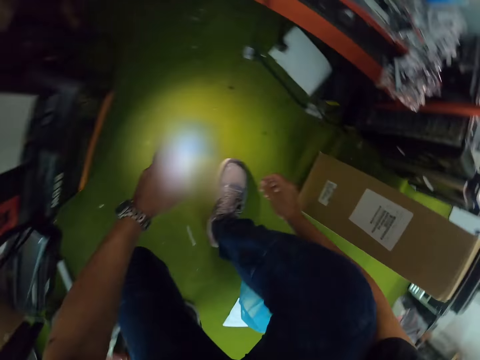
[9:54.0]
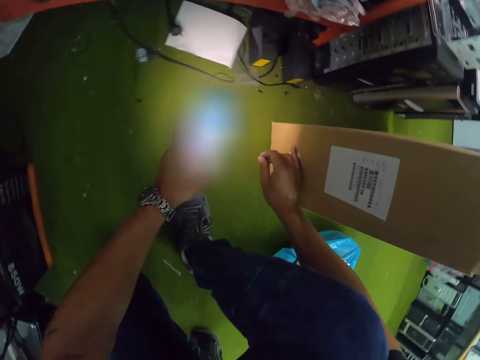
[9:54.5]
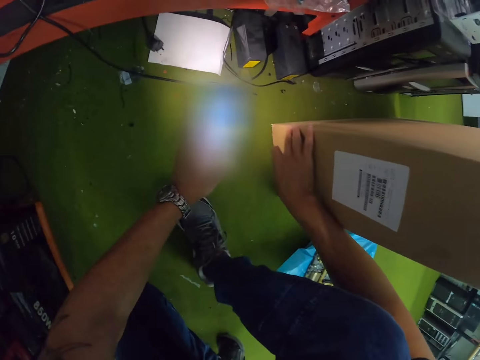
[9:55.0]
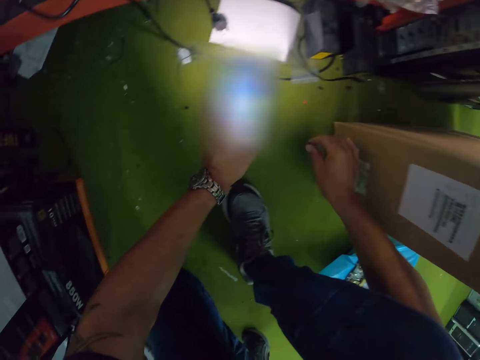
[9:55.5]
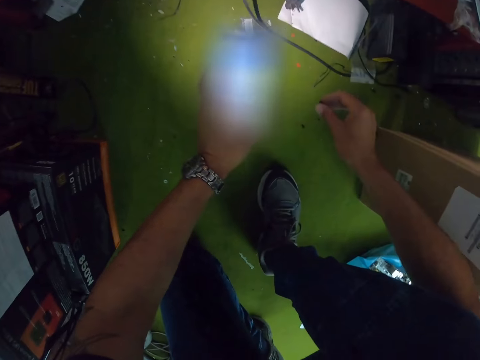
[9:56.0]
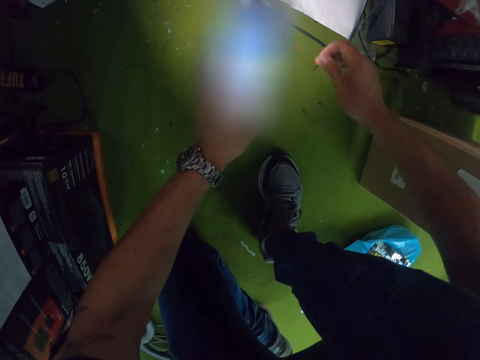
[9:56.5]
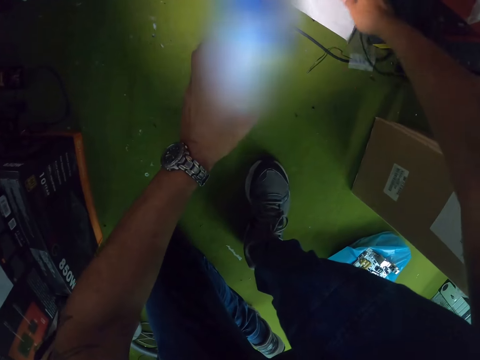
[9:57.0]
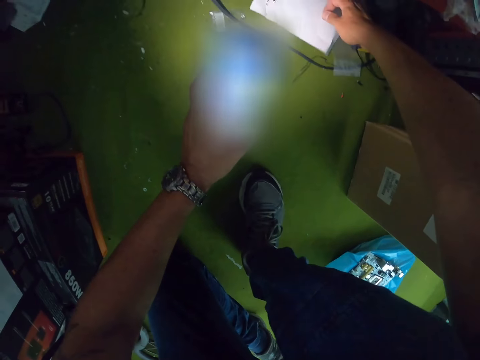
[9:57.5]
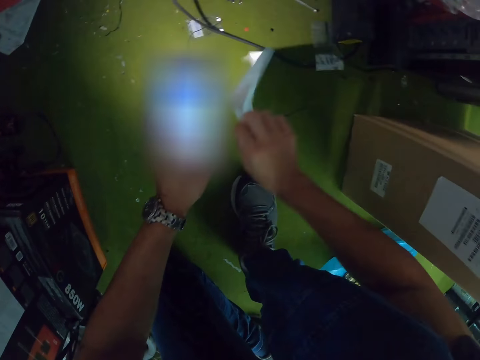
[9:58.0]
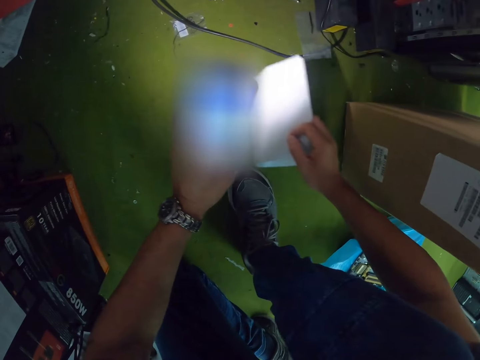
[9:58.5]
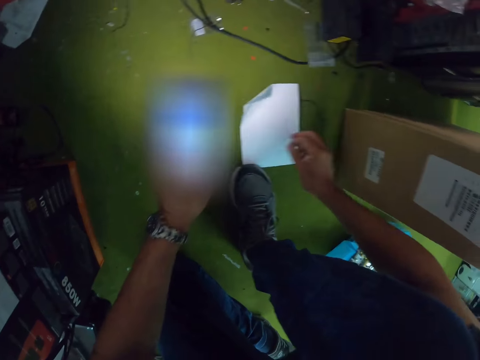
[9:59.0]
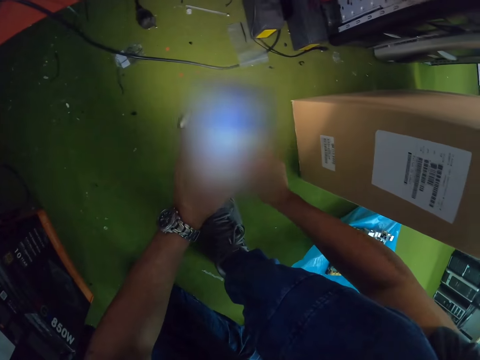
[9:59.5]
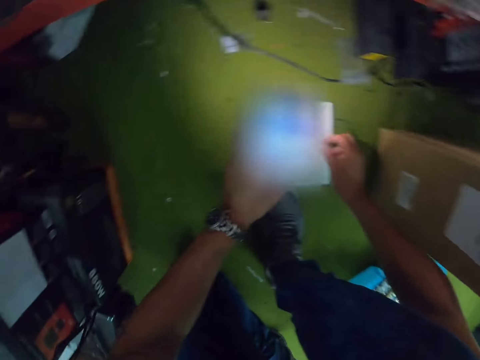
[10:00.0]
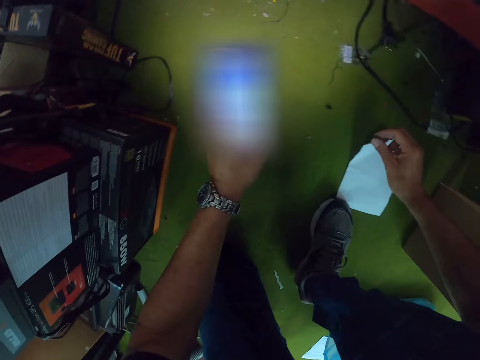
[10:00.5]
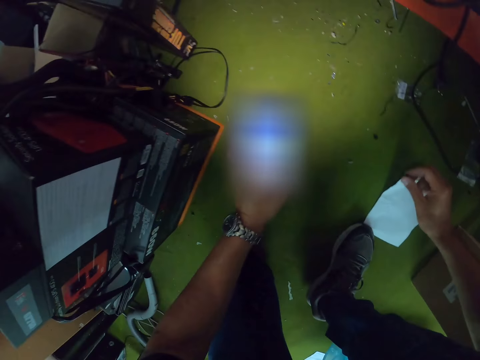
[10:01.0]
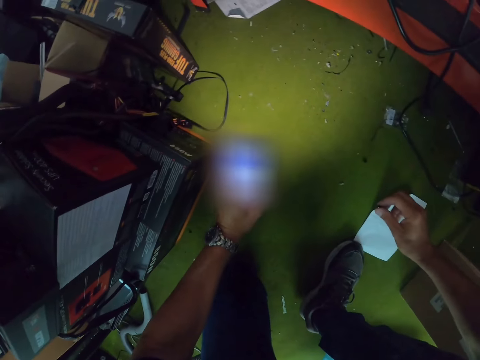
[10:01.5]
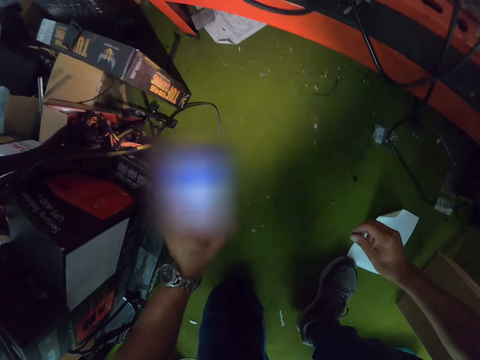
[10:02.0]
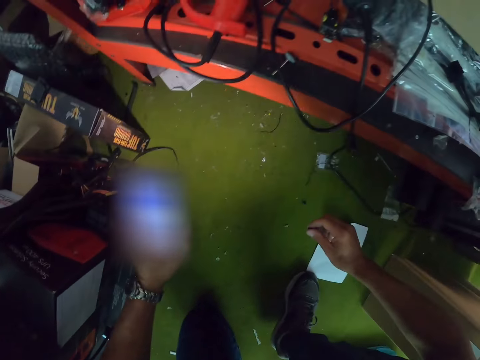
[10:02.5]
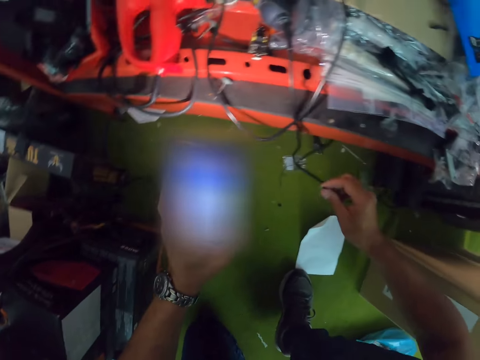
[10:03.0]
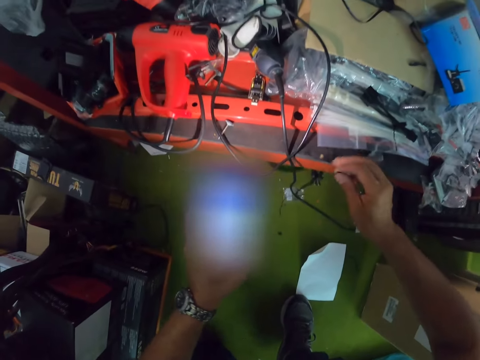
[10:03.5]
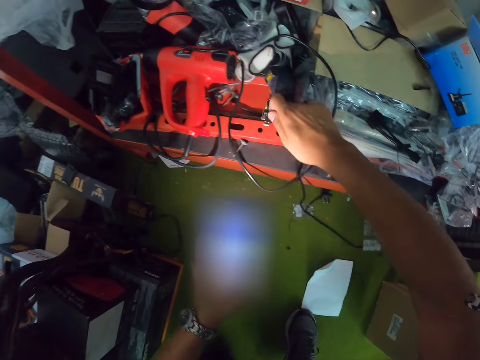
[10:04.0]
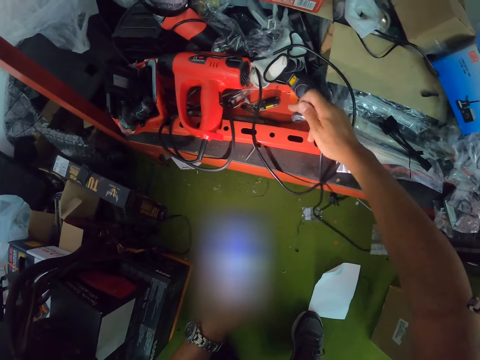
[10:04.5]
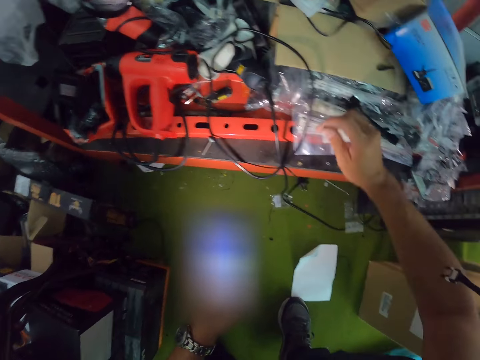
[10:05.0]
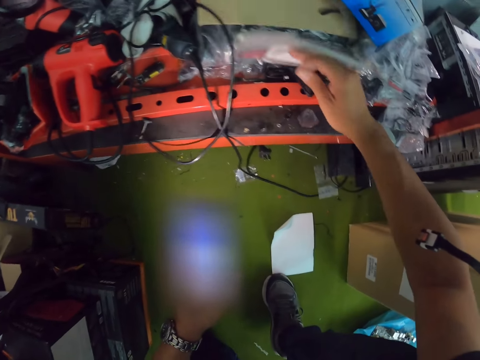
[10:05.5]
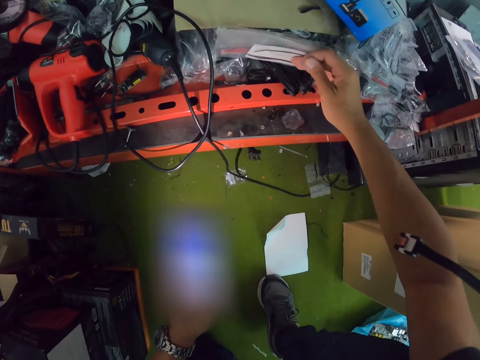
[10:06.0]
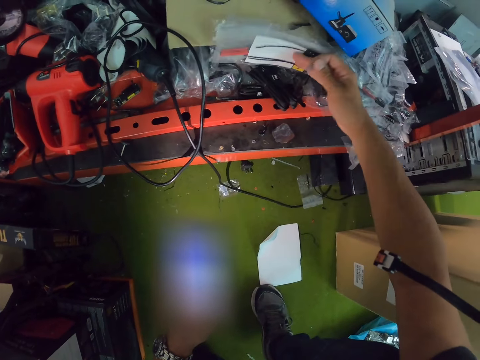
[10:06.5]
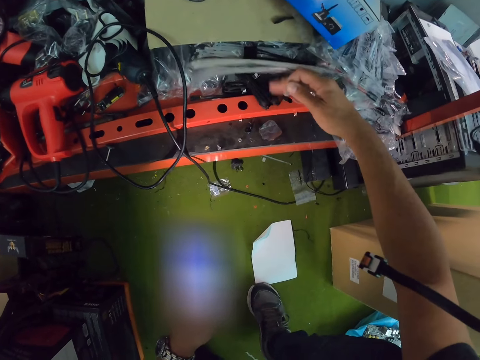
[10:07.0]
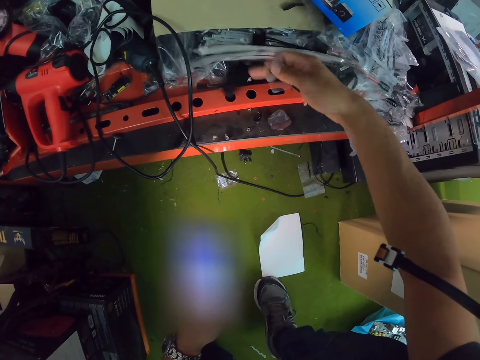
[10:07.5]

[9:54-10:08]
The camera wearer places his right hand on a carton on the floor. He looks for something. He removes his right hand from the carton on the floor. He picks the paper from the floor with his right hand. He holds the paper. He drops the paper on the floor with his right hand. He searches a tool box on the table with his right hand.

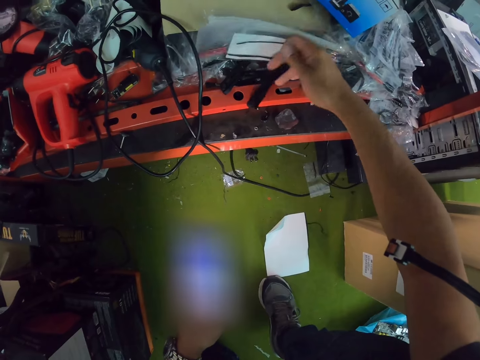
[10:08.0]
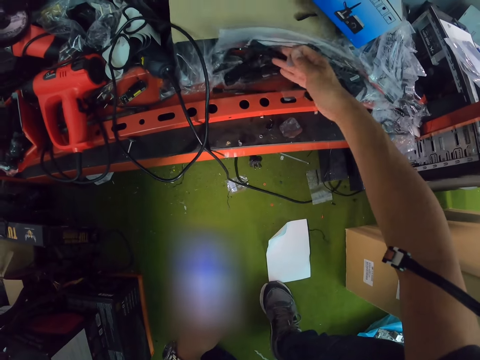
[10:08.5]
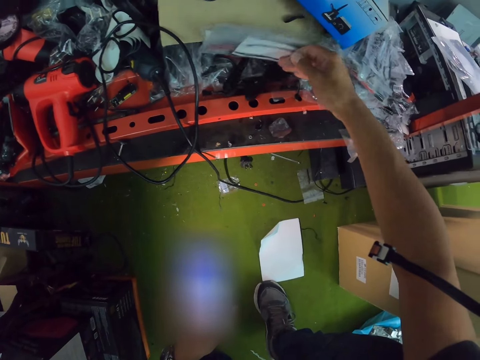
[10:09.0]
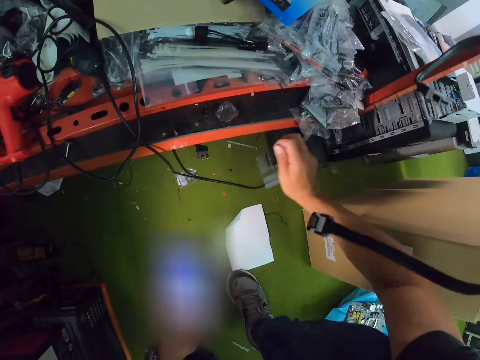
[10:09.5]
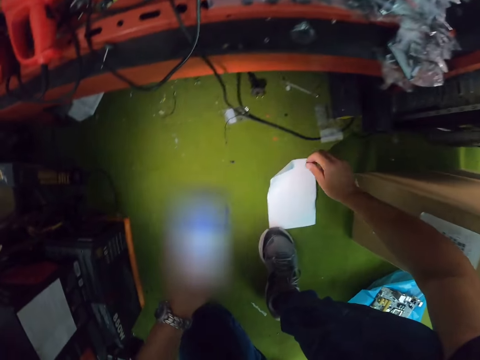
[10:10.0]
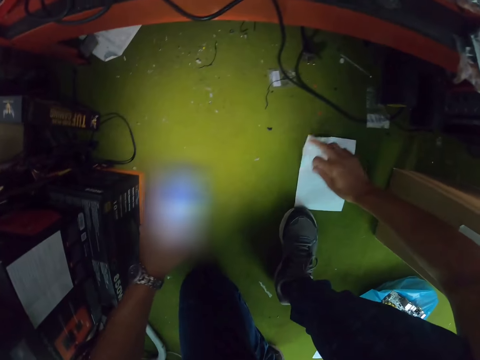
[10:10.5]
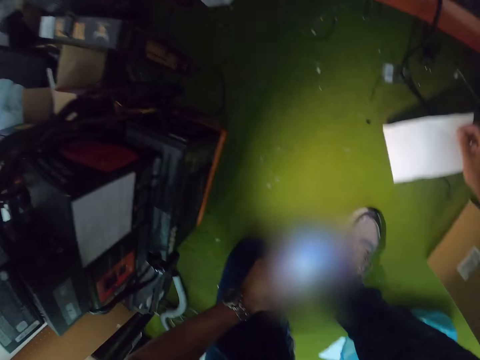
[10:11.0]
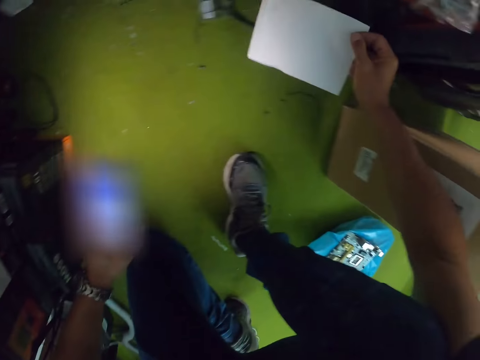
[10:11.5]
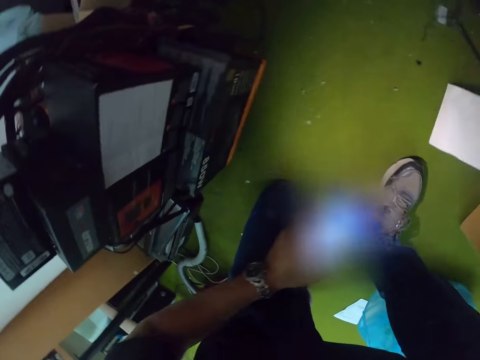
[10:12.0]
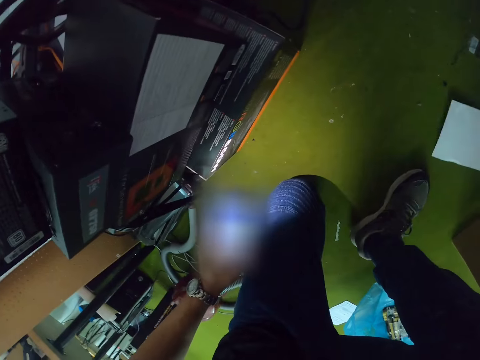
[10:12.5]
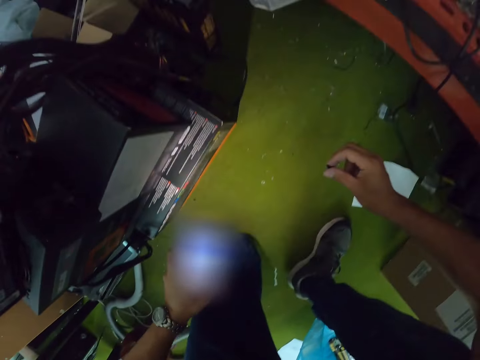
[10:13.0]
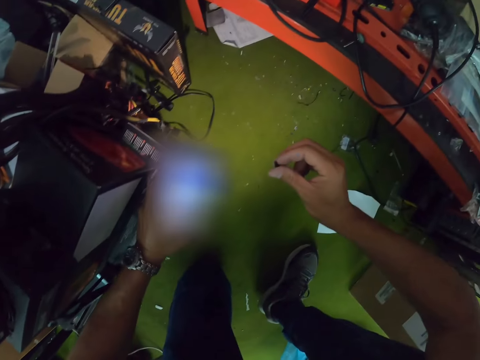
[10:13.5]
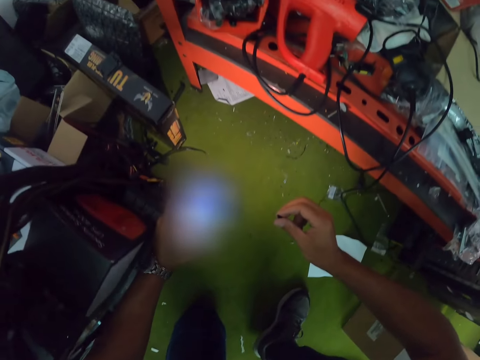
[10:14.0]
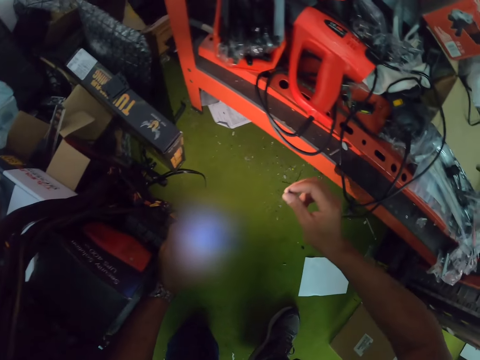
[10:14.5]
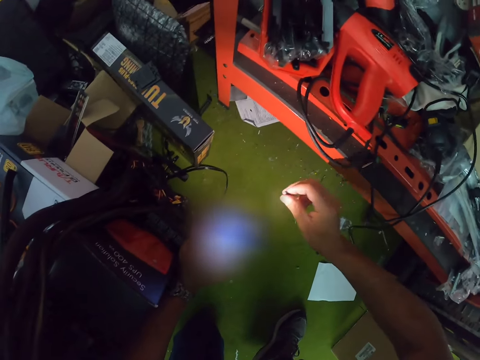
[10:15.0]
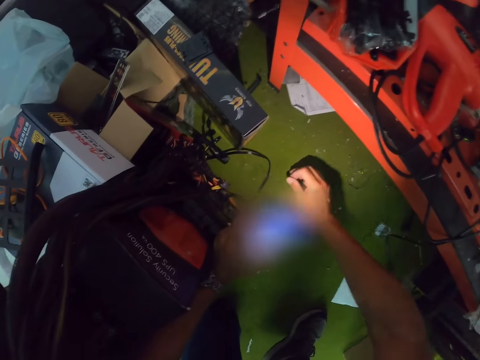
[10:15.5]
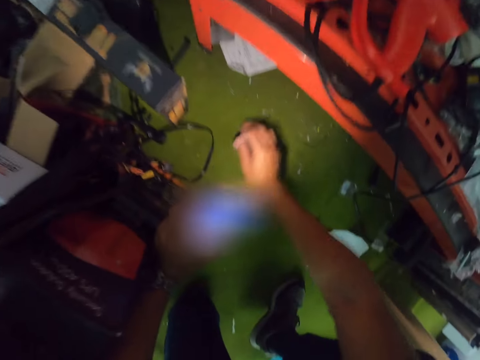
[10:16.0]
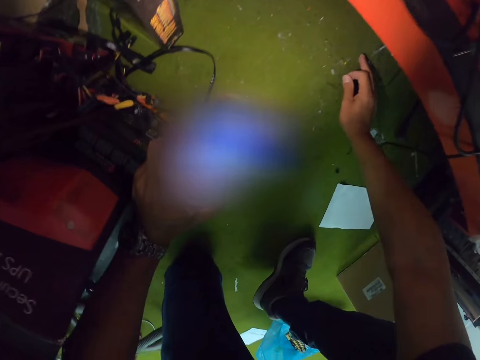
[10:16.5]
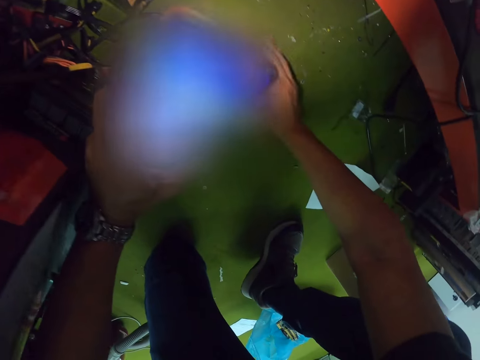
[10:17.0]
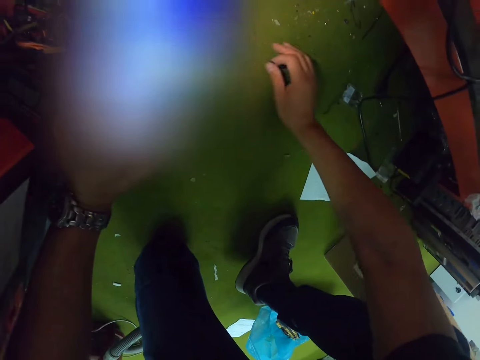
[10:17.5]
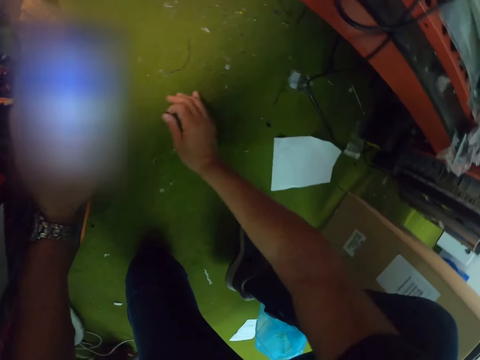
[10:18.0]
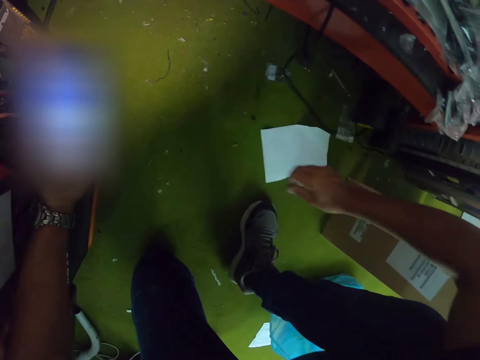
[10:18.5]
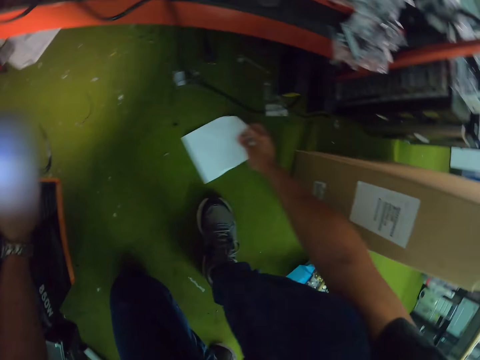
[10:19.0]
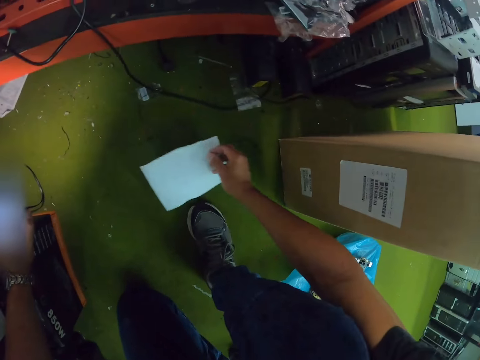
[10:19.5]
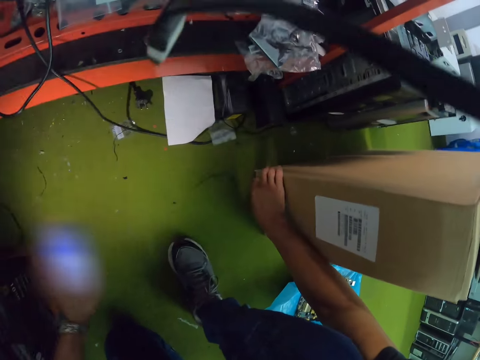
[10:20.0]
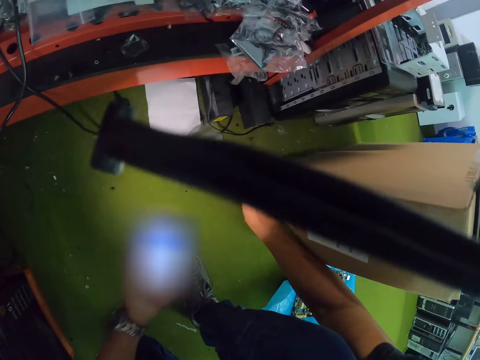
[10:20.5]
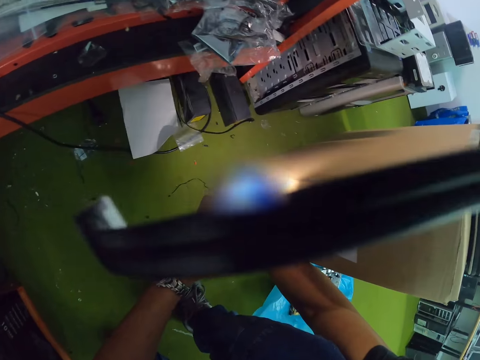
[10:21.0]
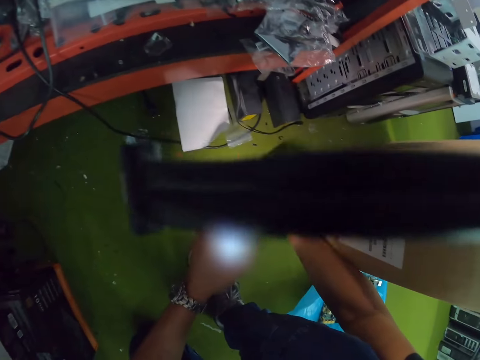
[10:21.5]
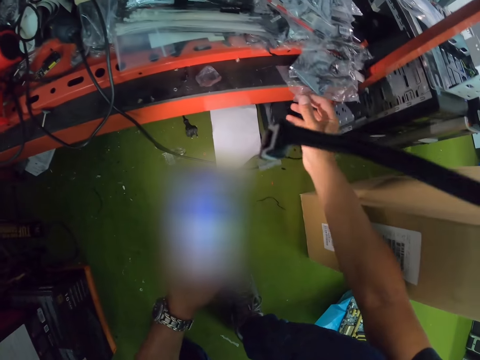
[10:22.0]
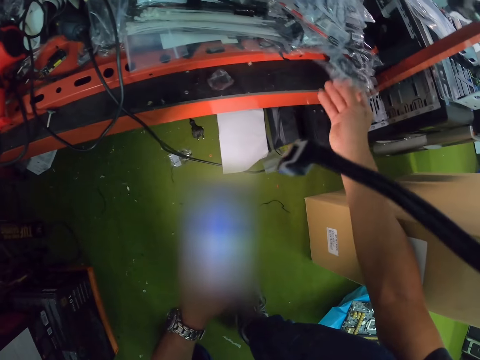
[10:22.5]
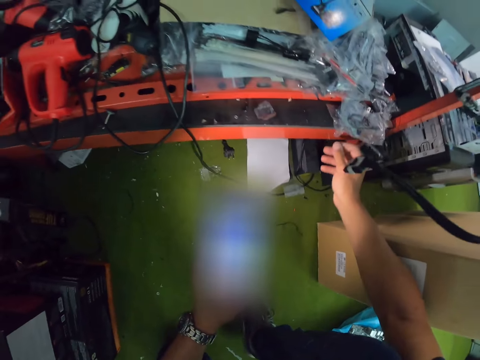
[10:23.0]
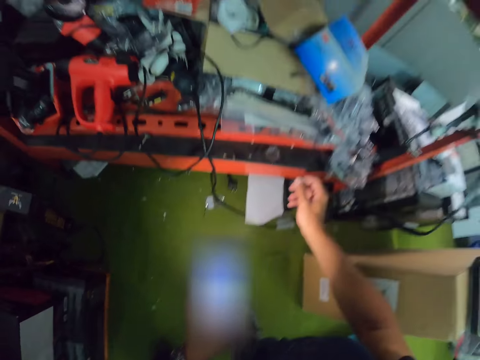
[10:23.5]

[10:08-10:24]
The camera wearer touches the paper on the floor with his right hand. He picks the paper from the floor with his right hand. He drops the paper on the floor with his right hand. He searches the floor with his right hand. He picks the paper from the floor with his left hand. He holds the piece of paper. He throws the paper on the floor with his right hand. He holds the carton on the floor with his right hand. He lifts the zip lock bags from the tool box on the table with his right hand and drops the zip lock bags on the tool box on the table with his right hand.
